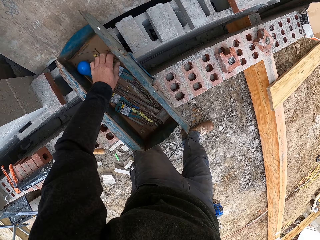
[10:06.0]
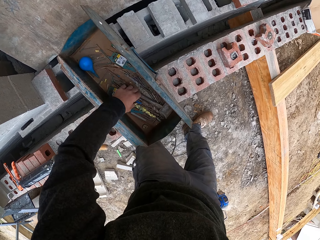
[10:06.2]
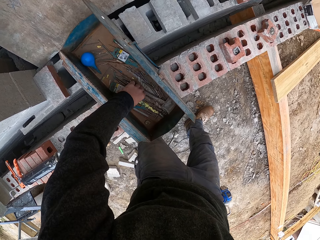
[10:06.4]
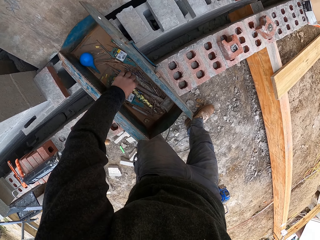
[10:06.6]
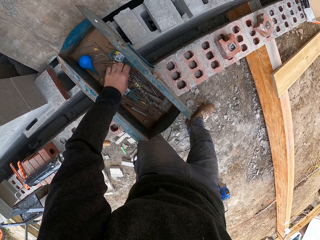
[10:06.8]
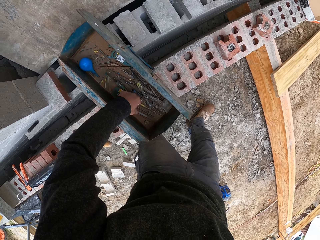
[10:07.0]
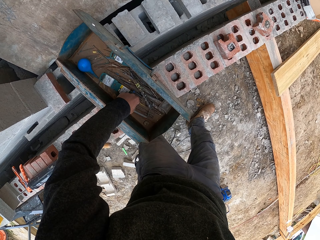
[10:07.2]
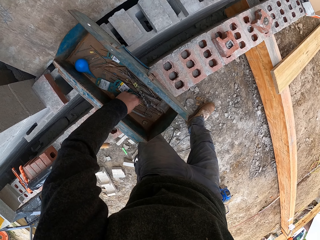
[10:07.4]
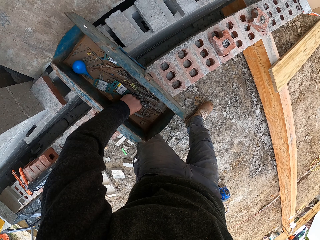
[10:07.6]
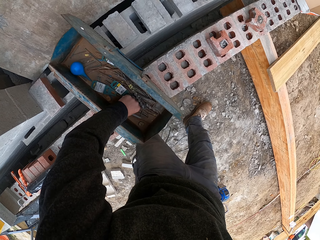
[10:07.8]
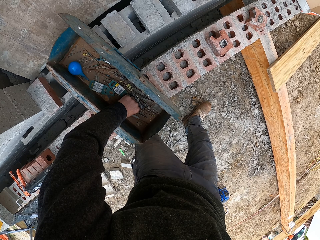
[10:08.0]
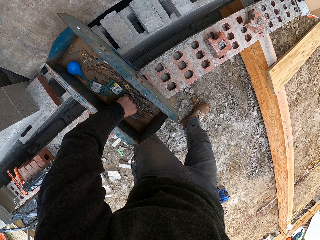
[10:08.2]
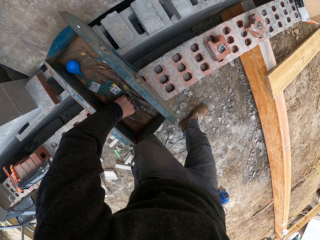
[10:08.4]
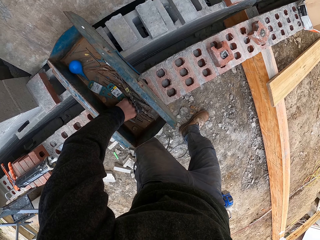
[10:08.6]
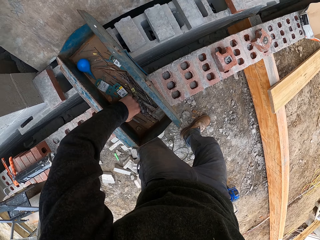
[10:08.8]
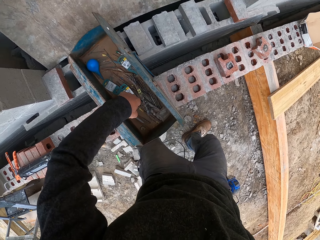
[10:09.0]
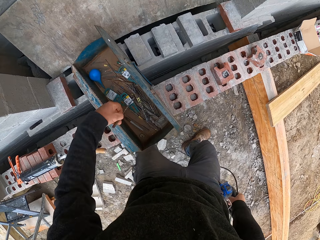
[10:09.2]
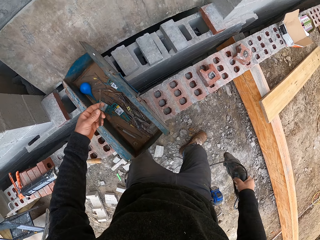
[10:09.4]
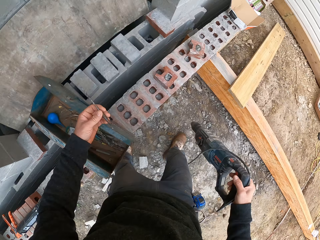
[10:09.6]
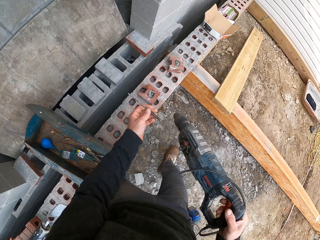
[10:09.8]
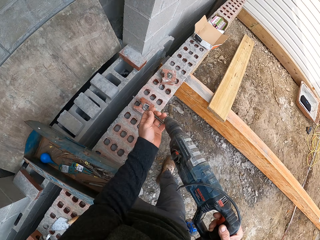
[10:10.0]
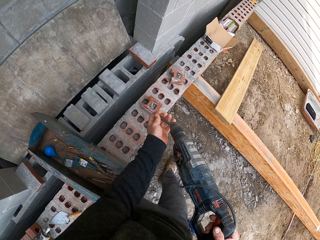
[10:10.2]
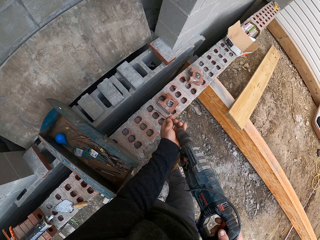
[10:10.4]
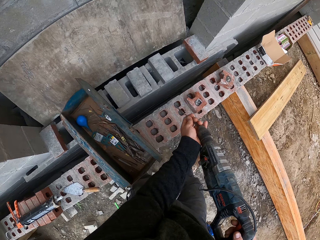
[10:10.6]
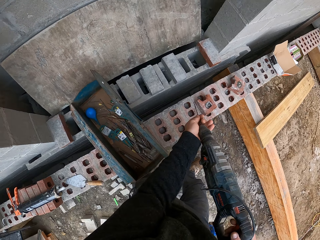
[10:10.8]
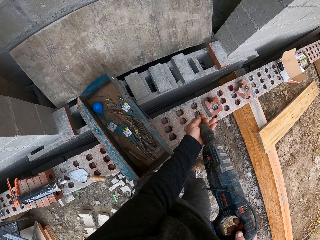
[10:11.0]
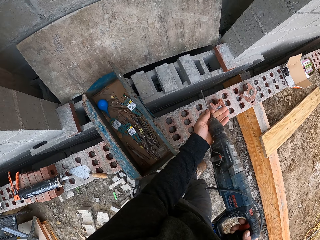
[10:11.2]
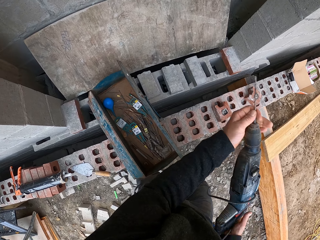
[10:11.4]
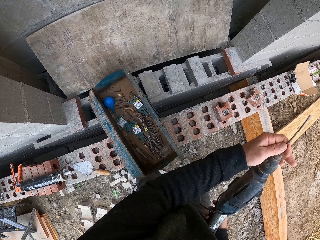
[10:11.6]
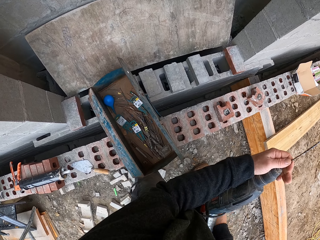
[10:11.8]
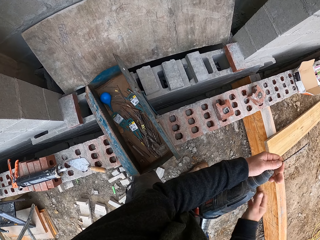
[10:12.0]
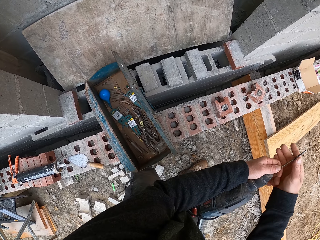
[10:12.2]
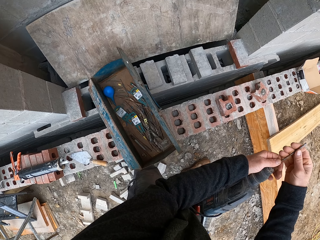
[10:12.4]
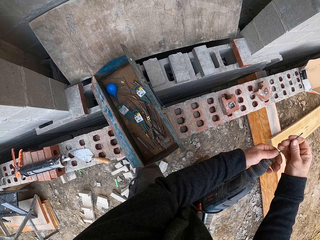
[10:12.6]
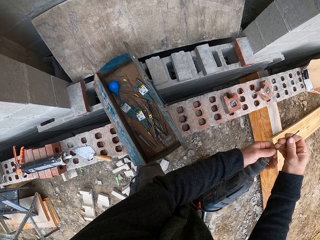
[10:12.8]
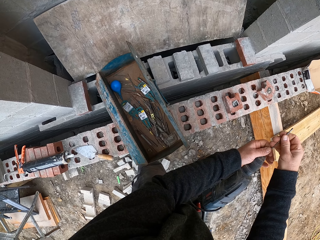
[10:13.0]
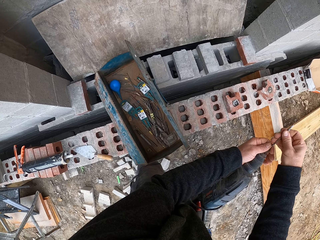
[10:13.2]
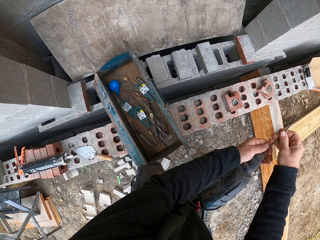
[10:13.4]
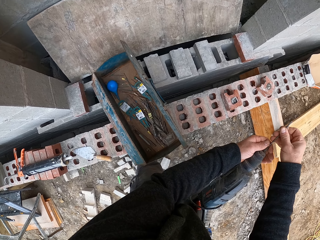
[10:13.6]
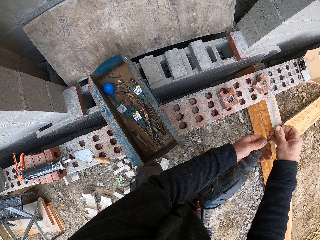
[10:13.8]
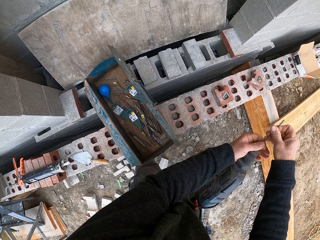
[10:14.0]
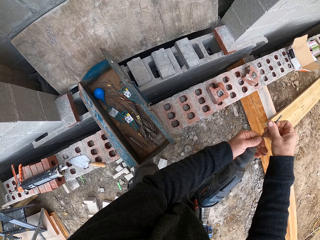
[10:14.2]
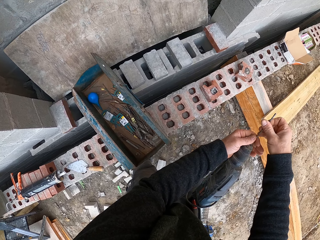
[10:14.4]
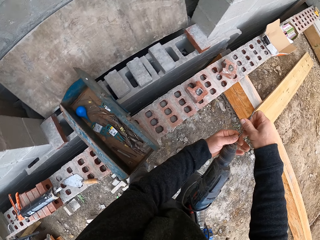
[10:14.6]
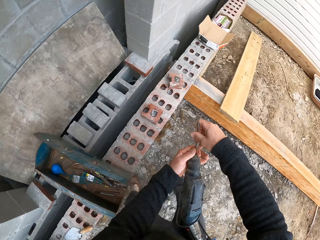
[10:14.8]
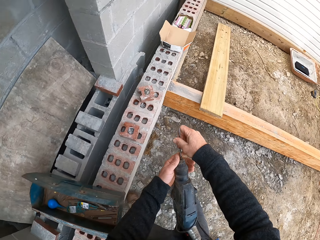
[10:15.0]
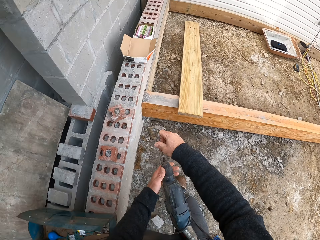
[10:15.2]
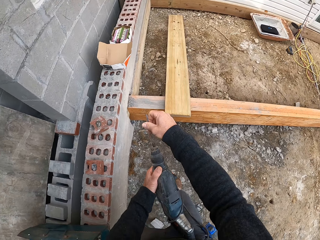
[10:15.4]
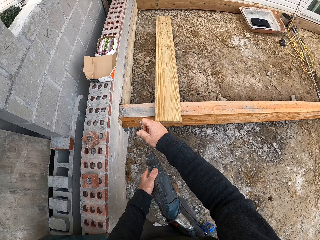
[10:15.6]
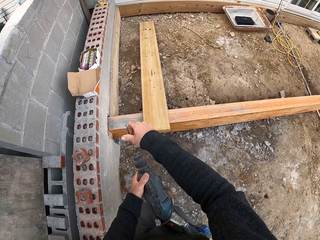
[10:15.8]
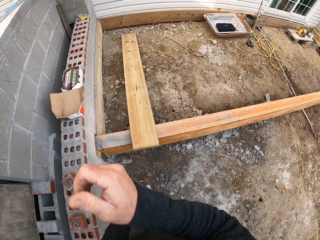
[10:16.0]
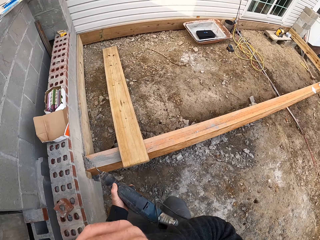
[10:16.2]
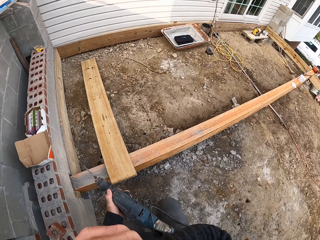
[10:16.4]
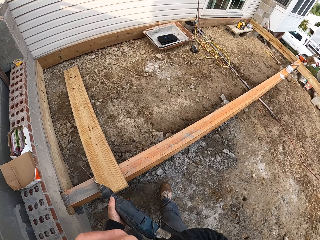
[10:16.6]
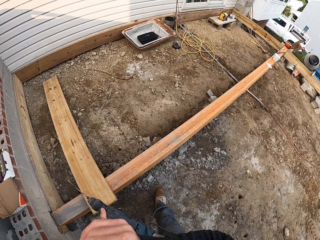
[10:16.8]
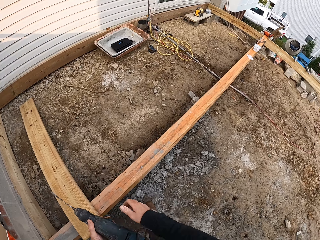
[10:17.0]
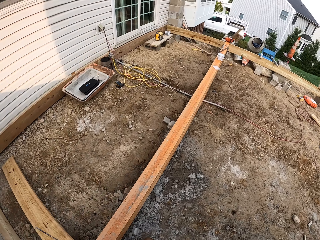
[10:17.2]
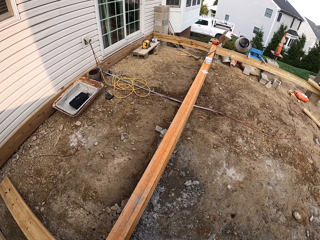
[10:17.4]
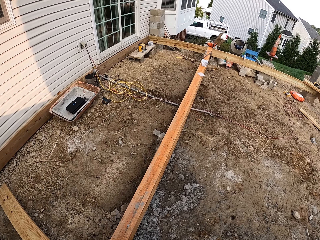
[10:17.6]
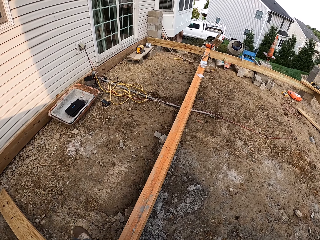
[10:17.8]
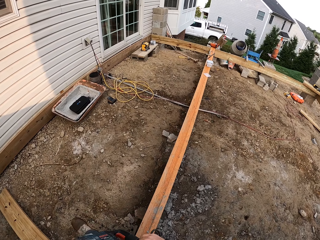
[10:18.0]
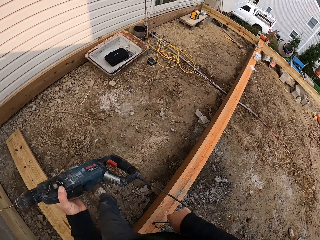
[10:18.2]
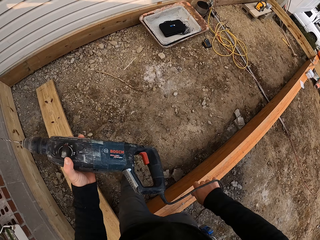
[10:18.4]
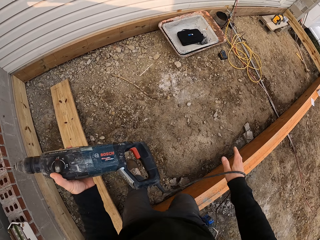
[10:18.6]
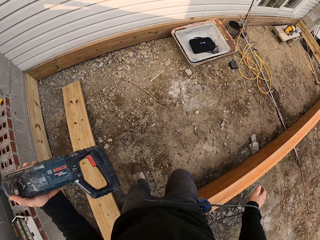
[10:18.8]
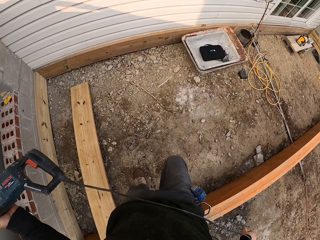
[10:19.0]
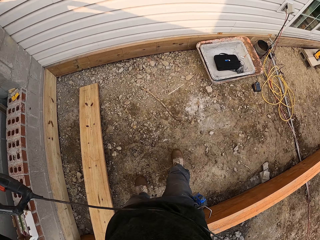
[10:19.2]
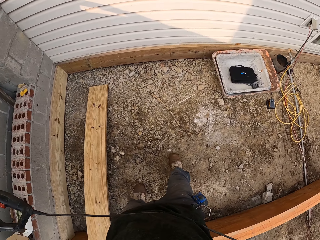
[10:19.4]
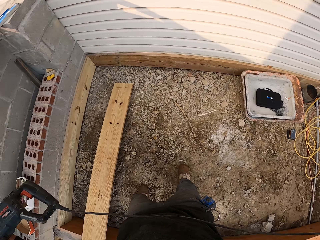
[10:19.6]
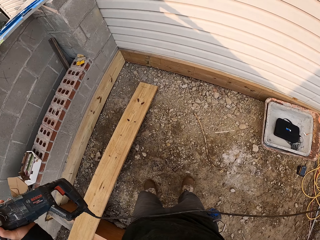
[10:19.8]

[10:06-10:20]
The camera wearer picks up a drill bit or nail from the toolbox. They insert the drill bit in the hand drill. They turn the driller. They move towards the wood and walk around.

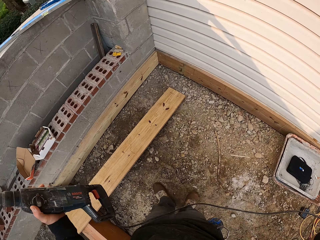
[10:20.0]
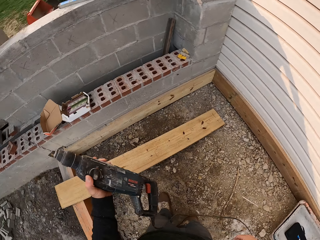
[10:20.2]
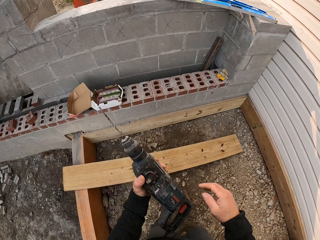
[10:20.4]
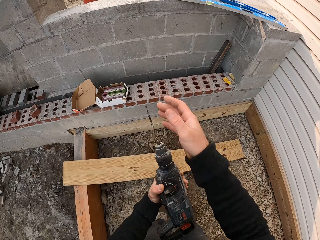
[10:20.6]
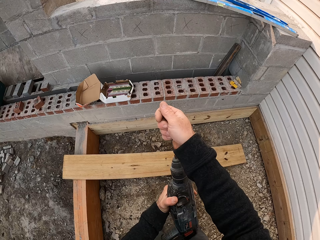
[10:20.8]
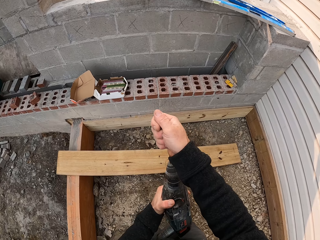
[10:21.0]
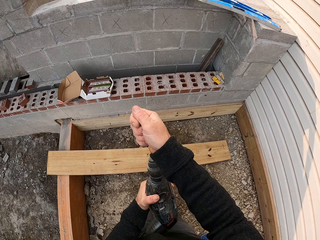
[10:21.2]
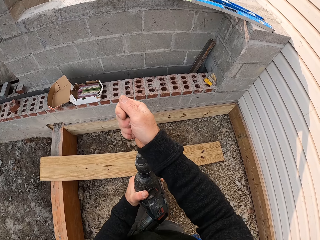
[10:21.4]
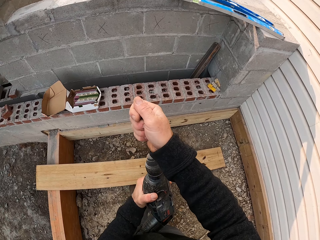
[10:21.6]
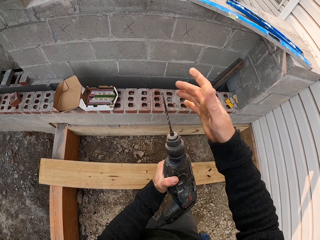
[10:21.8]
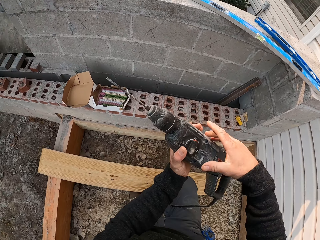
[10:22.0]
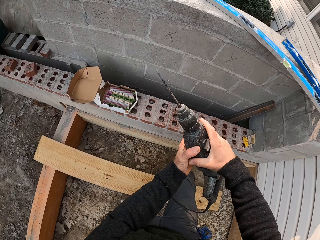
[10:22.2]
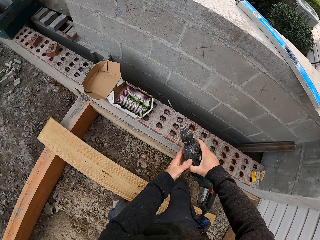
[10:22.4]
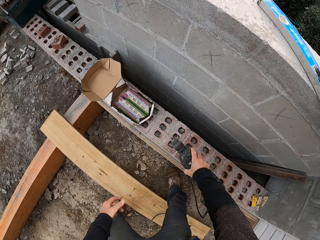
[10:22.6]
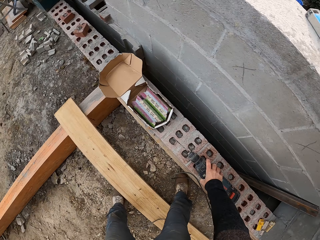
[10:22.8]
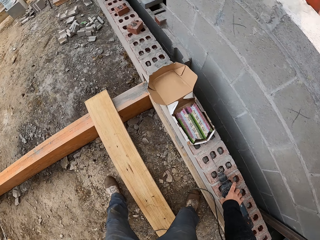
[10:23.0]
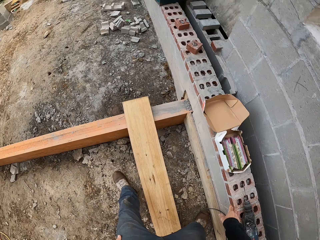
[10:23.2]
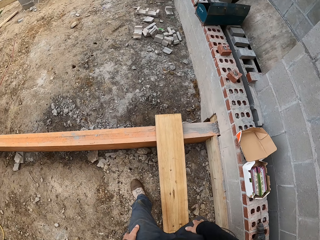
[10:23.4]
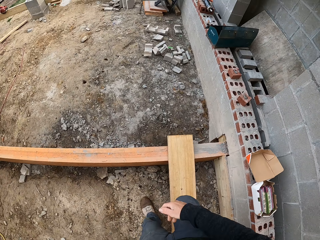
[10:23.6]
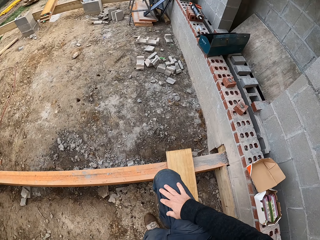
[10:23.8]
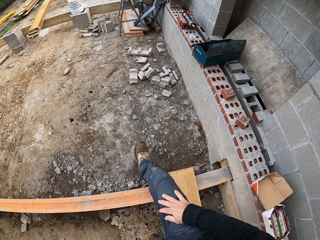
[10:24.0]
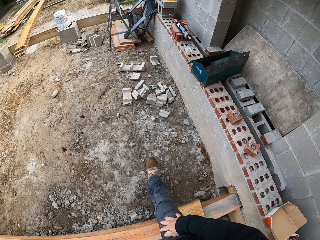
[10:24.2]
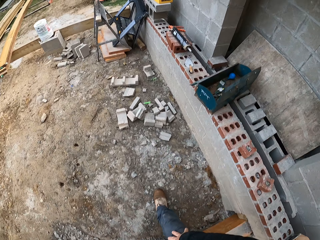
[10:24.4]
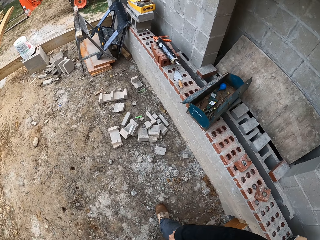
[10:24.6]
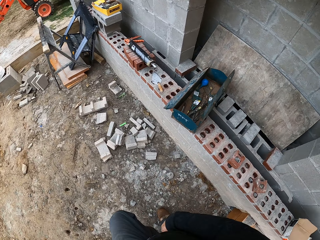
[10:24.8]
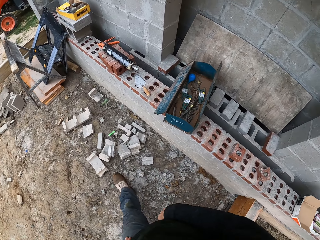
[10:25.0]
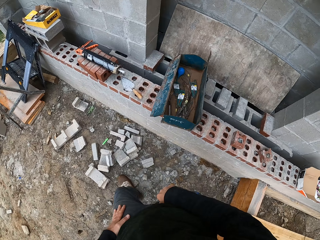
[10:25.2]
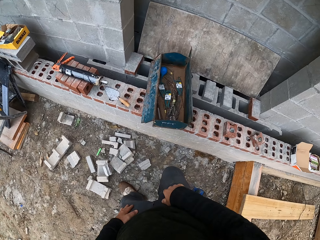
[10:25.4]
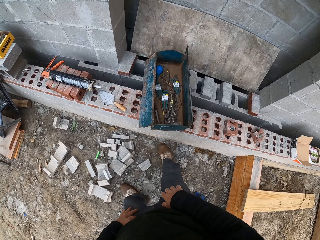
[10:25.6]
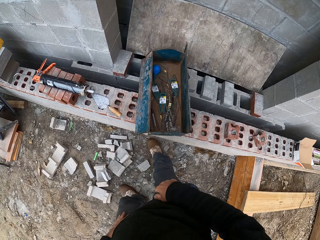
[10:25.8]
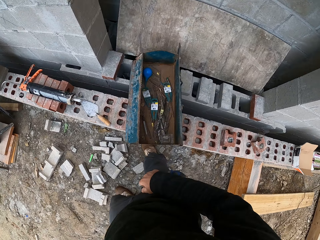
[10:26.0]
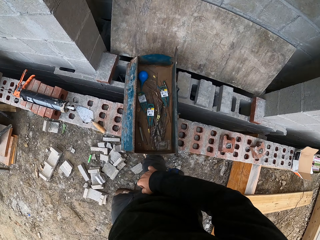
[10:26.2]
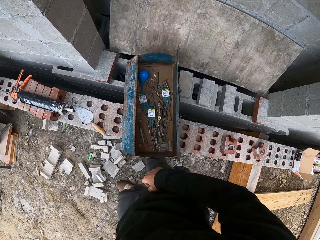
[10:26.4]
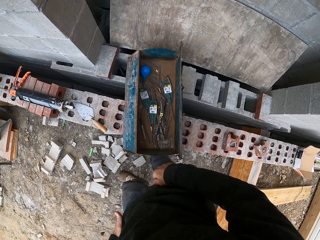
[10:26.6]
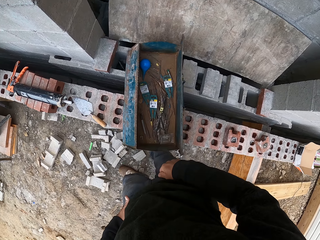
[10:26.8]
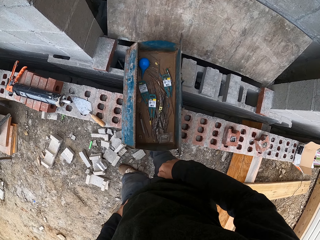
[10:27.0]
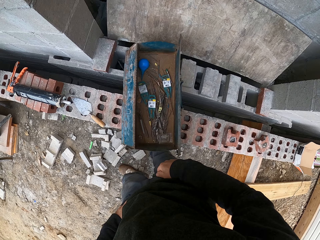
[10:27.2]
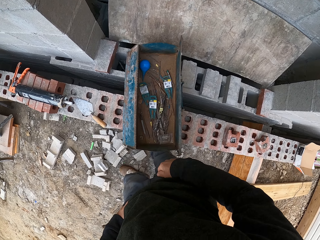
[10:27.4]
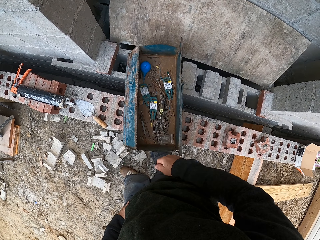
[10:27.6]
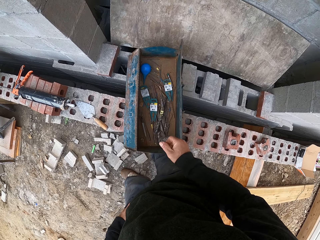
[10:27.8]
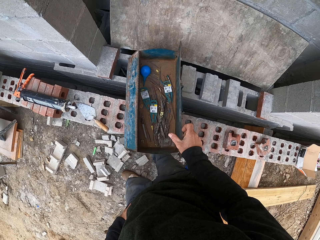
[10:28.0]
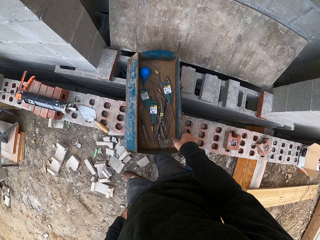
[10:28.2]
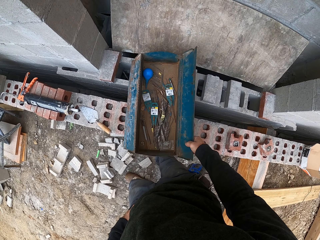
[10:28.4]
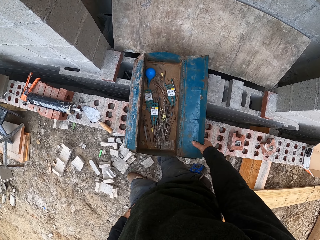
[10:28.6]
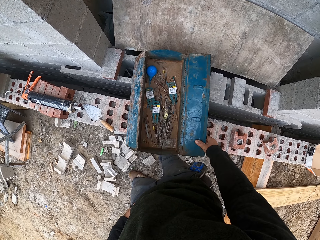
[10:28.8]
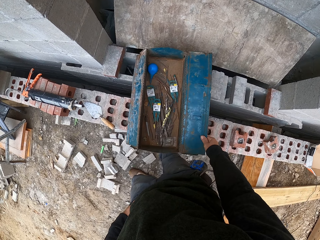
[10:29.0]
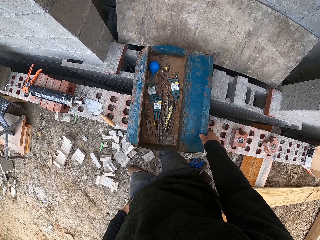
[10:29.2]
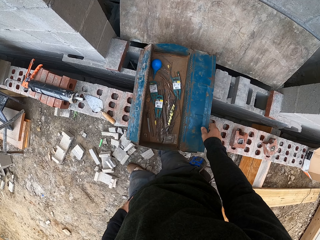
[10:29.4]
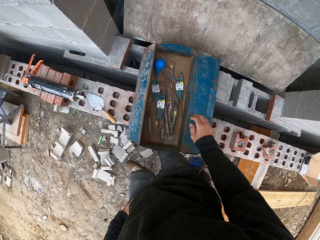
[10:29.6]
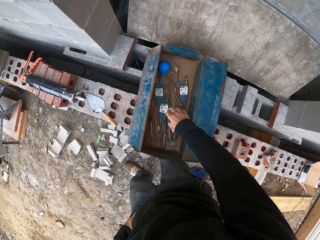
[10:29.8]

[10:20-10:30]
The camera wearer adjusts the drill bit in the hand drill. He places the driller on the bricks. He walks to the toolbox. He looks inside the toolbox. He adjusts the toolbox door with his hand.
